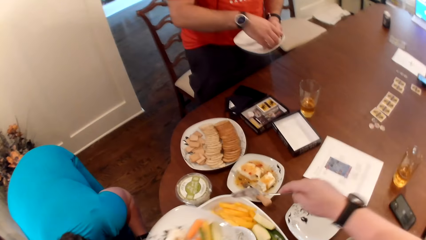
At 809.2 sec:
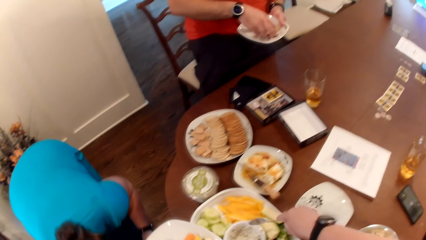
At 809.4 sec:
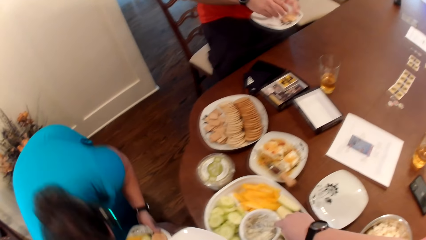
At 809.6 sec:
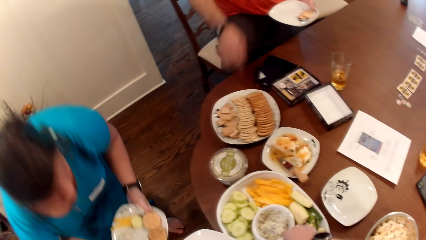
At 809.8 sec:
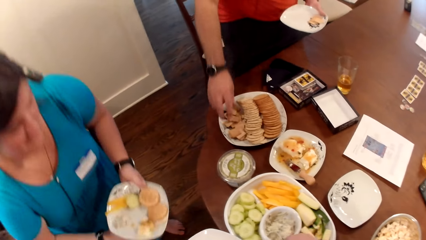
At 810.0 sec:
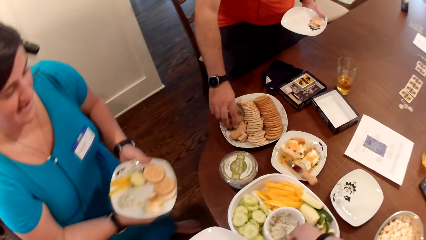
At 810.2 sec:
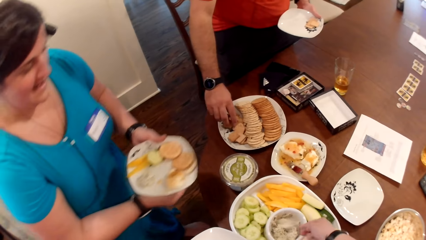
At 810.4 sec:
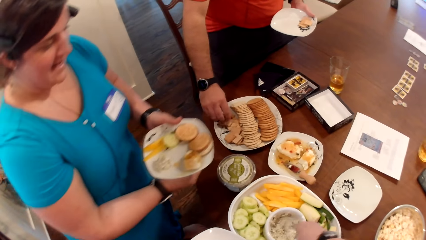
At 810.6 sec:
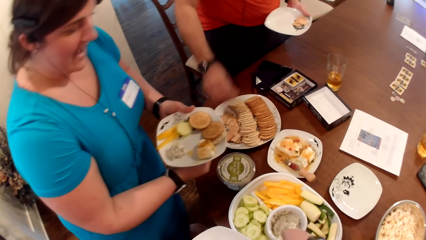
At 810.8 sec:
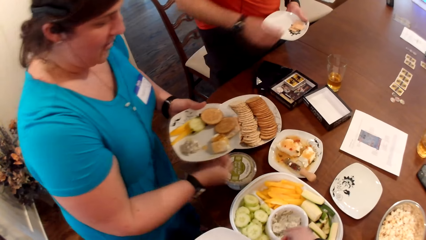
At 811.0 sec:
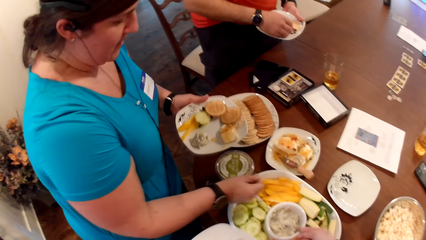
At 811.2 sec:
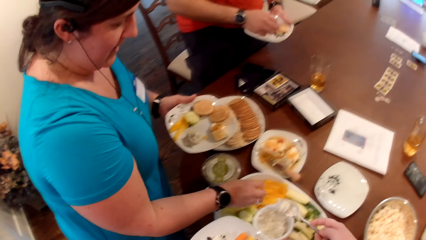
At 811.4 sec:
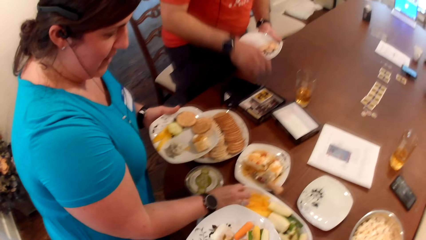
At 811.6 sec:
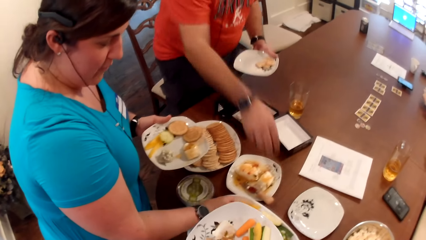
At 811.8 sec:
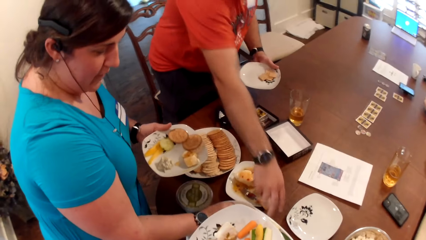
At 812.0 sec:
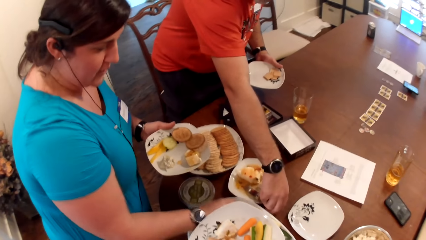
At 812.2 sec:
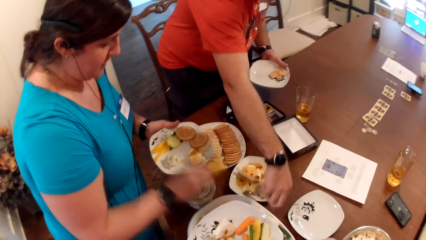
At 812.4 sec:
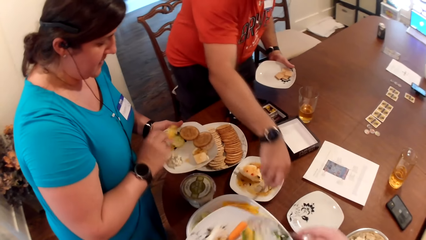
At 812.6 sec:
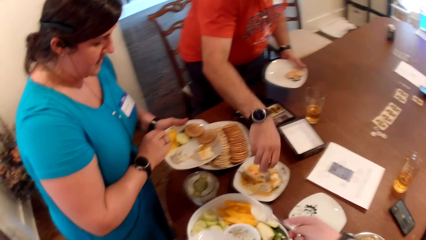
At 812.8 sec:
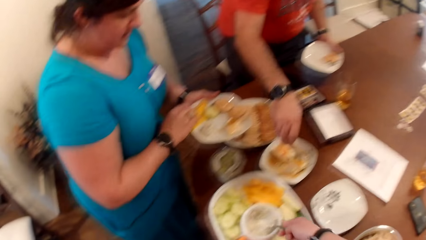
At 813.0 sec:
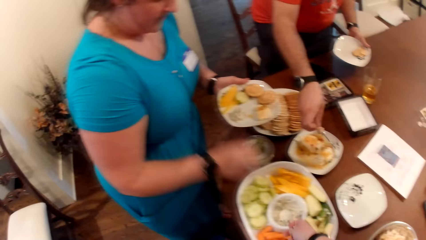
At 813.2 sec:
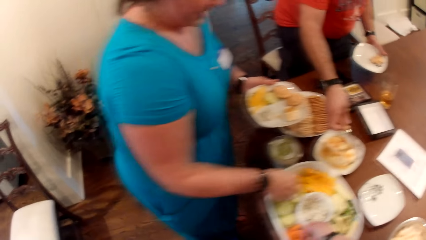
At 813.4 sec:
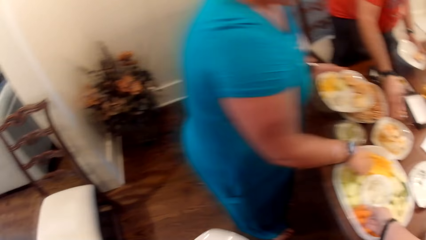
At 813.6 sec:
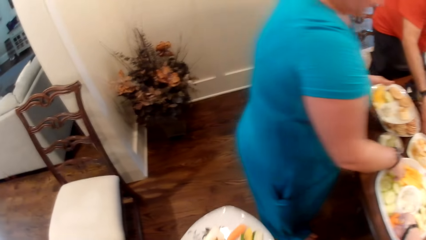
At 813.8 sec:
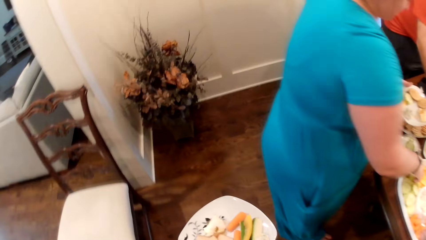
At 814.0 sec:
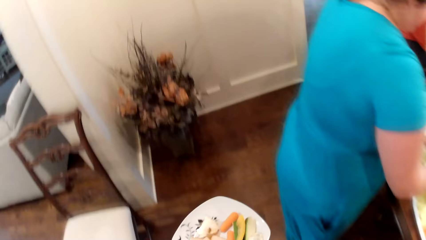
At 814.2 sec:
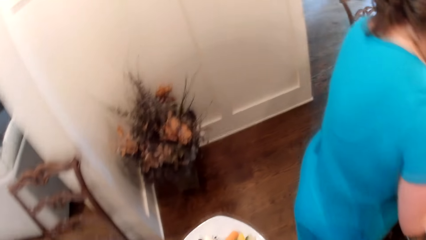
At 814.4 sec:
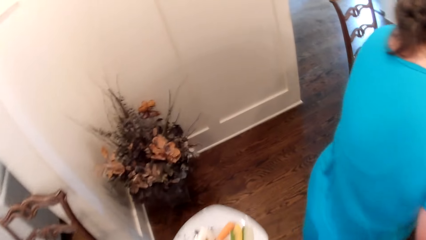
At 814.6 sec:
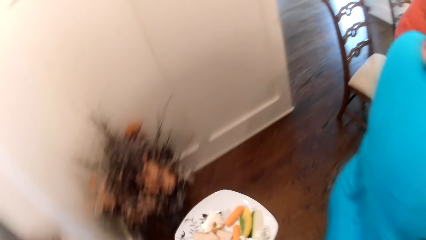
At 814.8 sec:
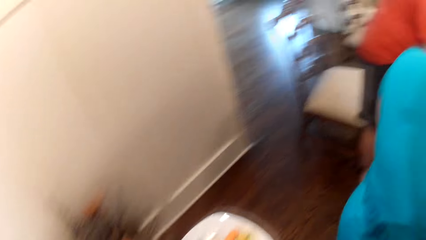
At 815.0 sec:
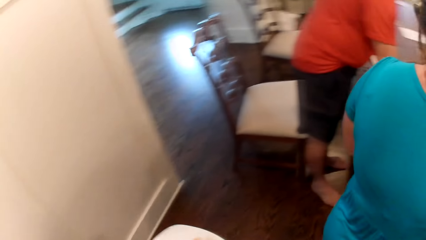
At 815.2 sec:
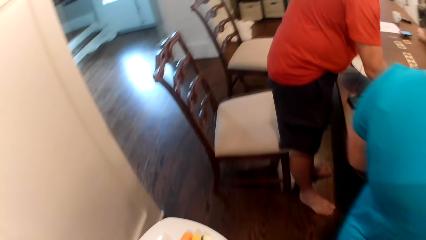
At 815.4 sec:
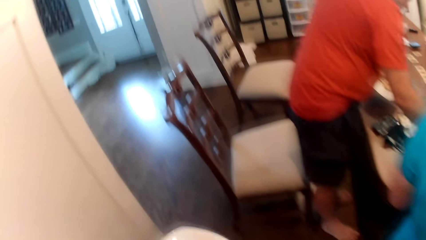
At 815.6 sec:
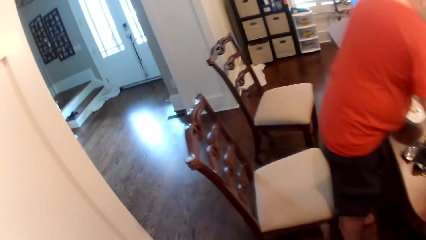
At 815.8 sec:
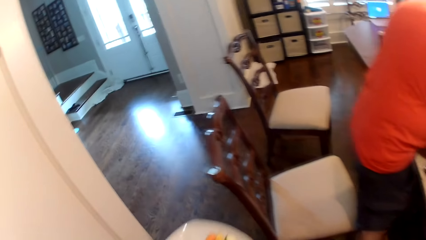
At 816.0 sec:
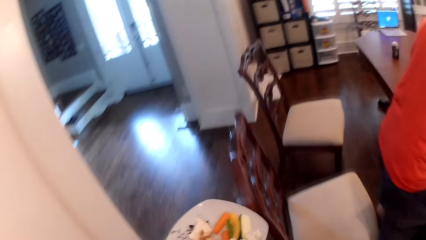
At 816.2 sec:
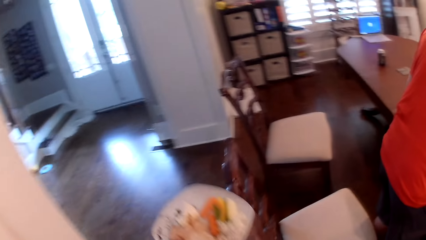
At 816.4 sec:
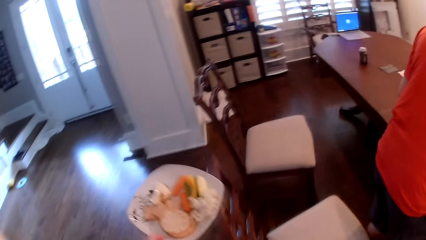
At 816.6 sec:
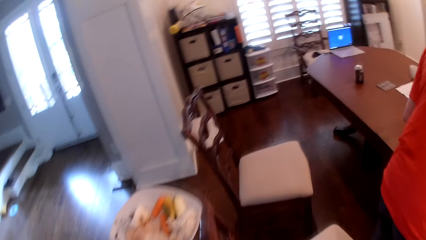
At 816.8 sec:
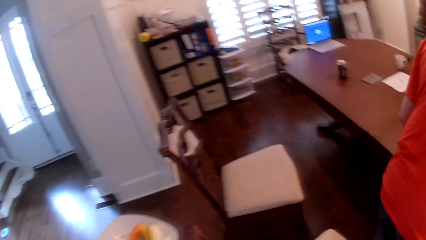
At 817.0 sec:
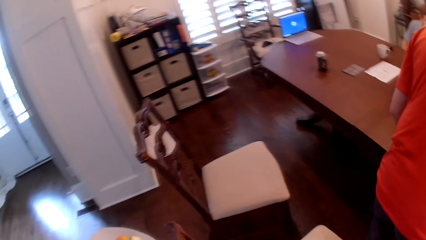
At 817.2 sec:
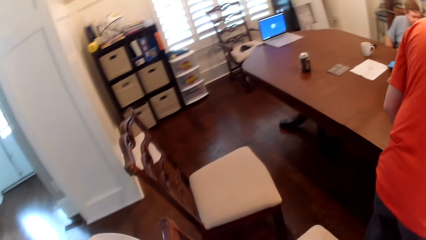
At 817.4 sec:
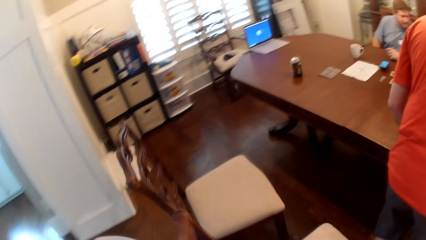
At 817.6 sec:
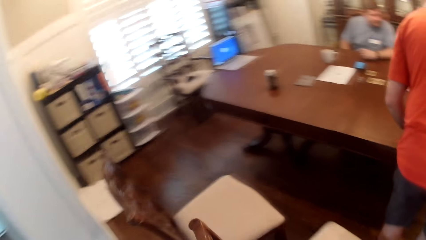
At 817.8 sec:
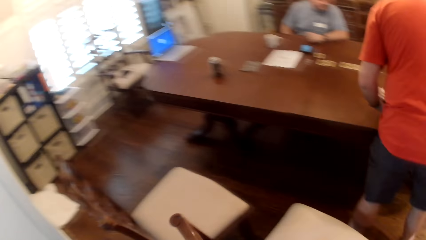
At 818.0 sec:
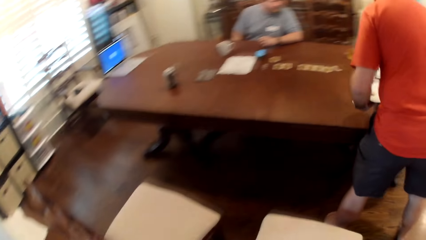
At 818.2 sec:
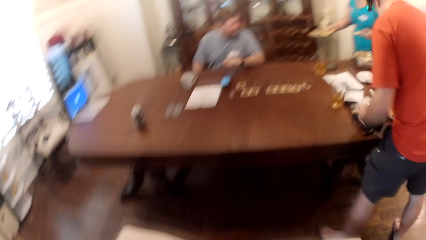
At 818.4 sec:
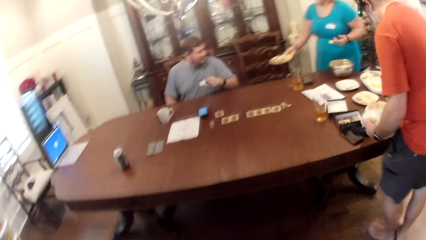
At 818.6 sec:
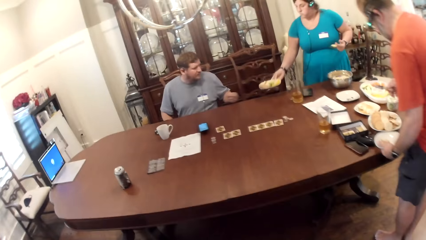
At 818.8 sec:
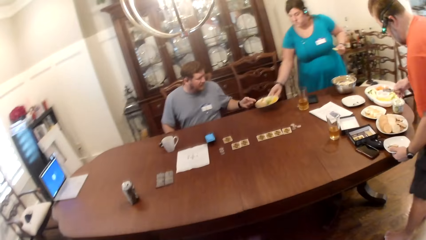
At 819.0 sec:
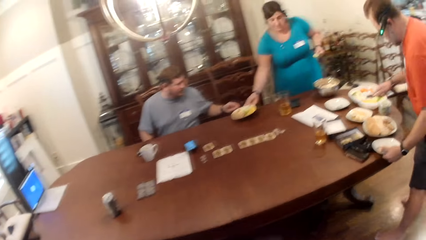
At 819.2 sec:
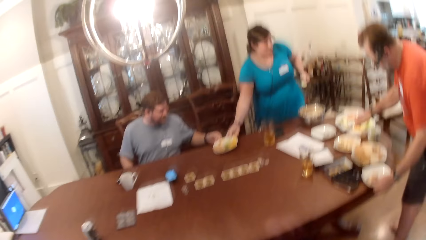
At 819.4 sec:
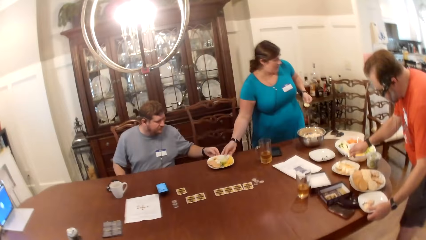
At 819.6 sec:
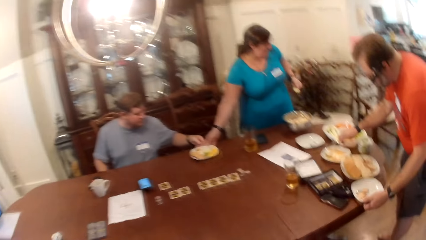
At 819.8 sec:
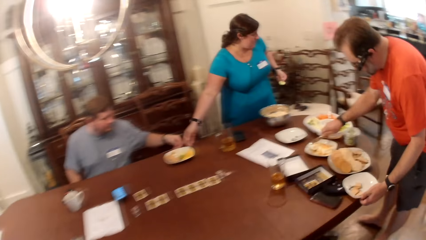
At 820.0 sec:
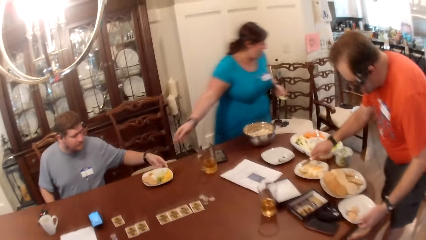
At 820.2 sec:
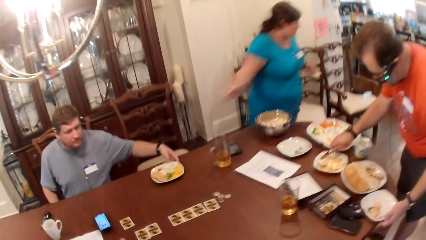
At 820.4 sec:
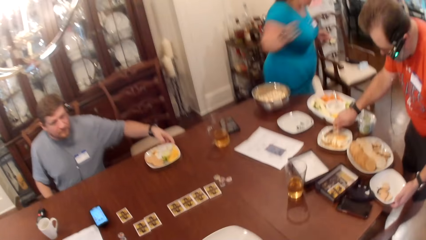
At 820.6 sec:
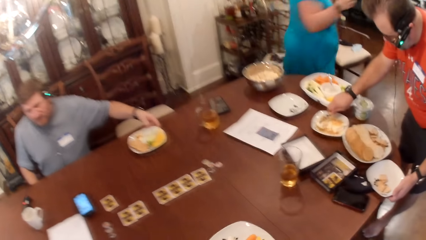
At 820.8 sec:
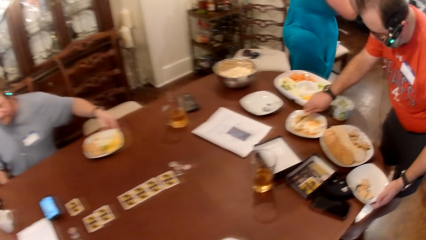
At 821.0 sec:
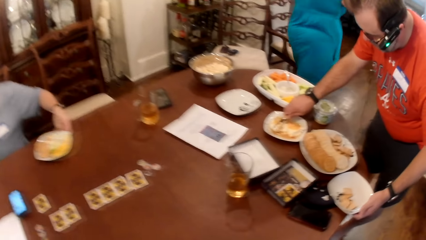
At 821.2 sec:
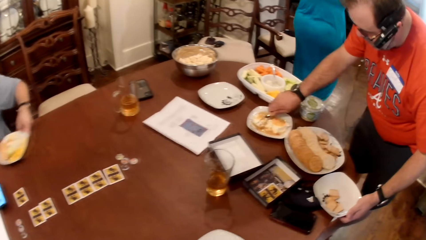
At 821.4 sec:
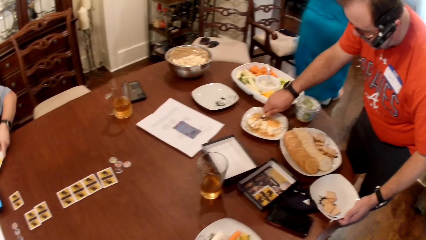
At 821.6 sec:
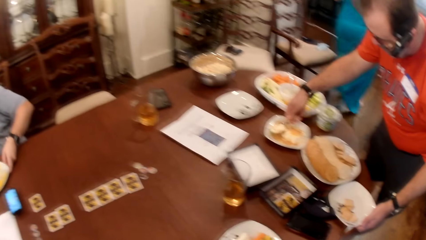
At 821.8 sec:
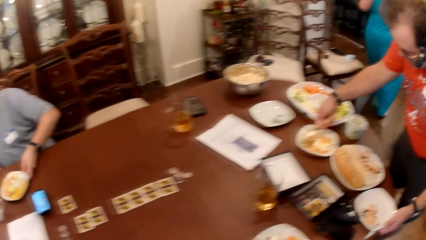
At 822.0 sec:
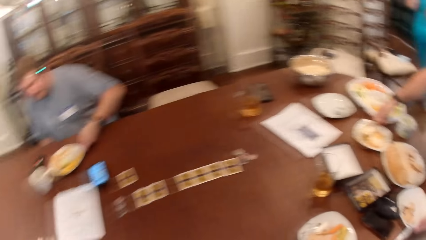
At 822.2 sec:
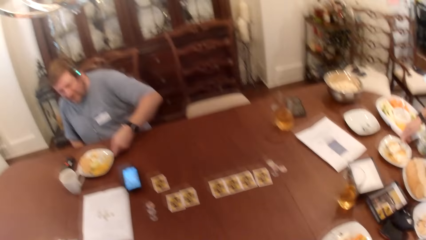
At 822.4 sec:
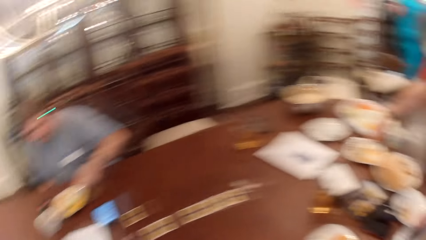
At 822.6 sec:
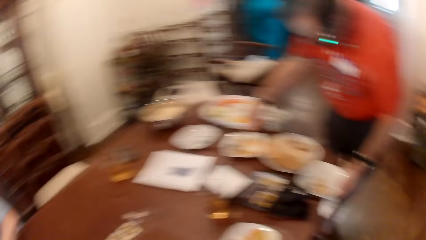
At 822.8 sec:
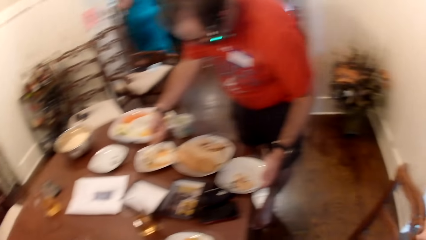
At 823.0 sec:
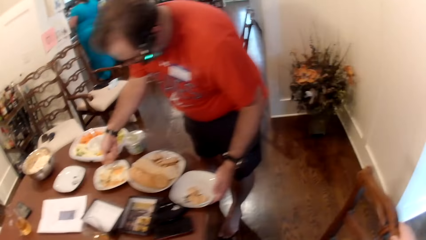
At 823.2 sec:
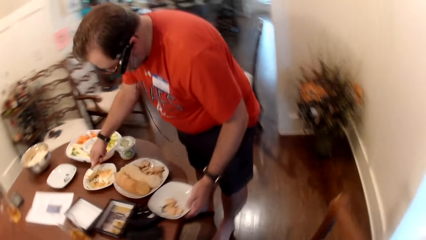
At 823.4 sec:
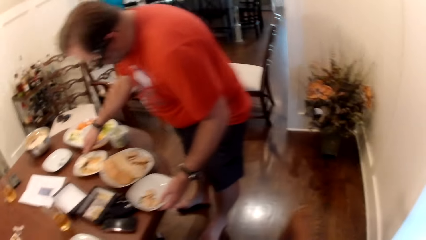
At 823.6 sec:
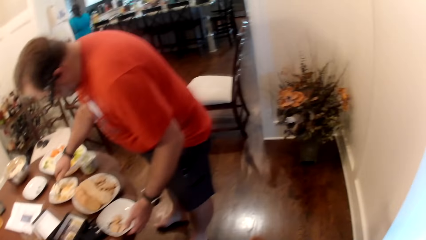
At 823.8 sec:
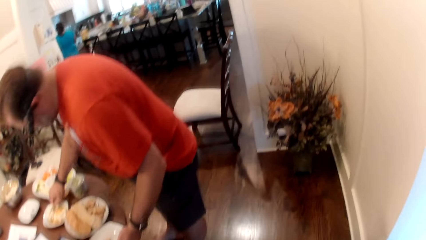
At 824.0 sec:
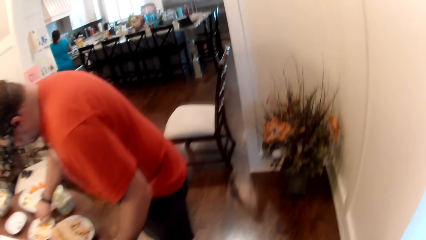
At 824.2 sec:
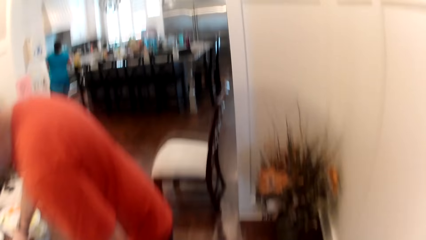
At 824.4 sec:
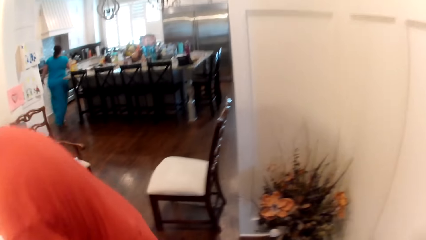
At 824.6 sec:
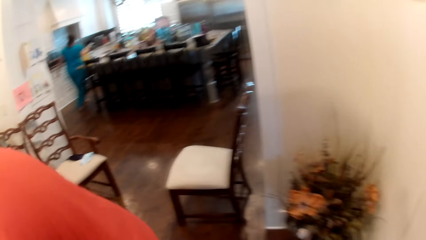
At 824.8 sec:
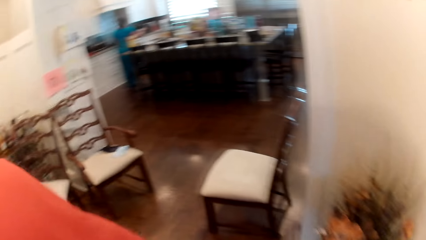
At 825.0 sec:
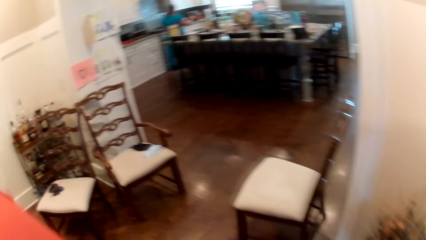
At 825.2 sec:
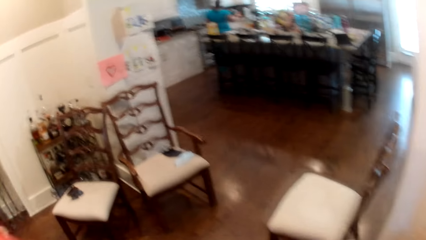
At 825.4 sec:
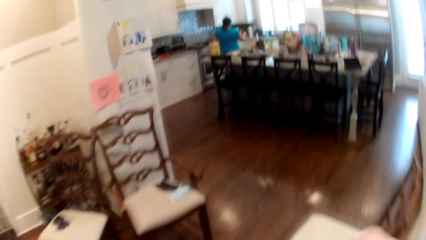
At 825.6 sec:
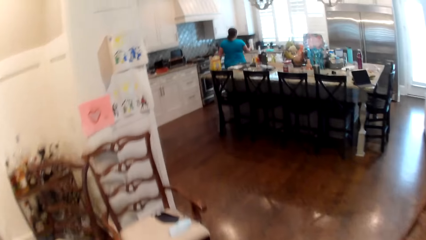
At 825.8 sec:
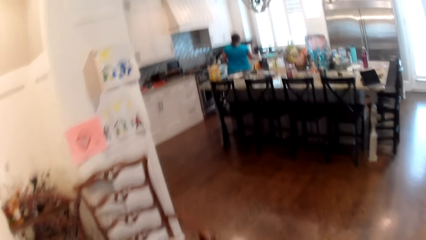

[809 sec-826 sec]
A man puts the biscuits in the plate in his left hand. Another man converses with a woman. The camera wearer takes cream from a plate on the table with the spoon in her right hand. The first man puts the biscuits in the plate in his left hand. The first man picks the biscuit and puts the biscuits in the plate in his left hand. The woman picks pawpaw from the plate with her right hand. The camera wearer pours the cream in the plate in her left hand. The first man takes the cake knife on the plate with his right hand. The woman puts the pawpaw in the plate in her left hand. The first man takes cake from the plate with the knife in his right hand. The woman picks cucumbers from the plate with her right hand. The camera wearer walks back to the other side of the table. She converses with the other man. The woman puts the plate in her right hand on the table. The other man adjusts the plate on the table with his left hand. The woman walks into a kitchen. The camera wearer puts the plate in her left hand on the table. The other man converses with the camera wearer. The camera wearer walks to the kitchen.
